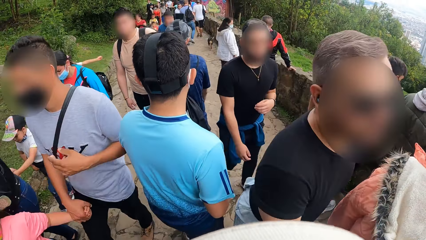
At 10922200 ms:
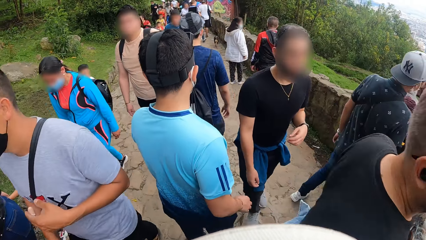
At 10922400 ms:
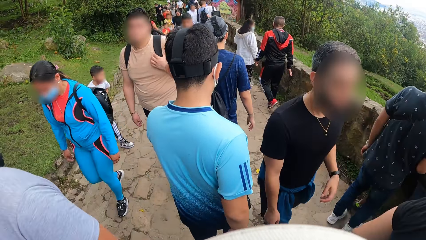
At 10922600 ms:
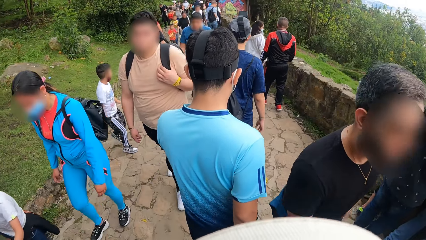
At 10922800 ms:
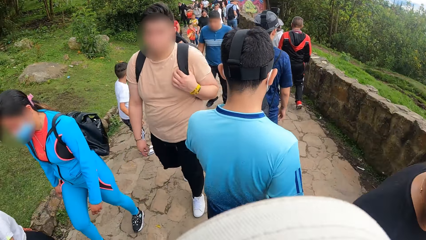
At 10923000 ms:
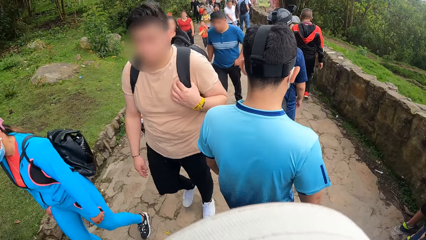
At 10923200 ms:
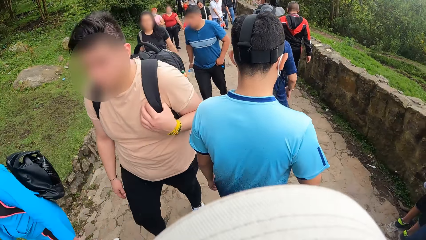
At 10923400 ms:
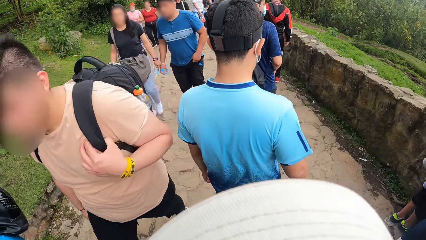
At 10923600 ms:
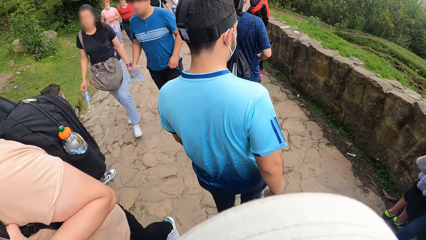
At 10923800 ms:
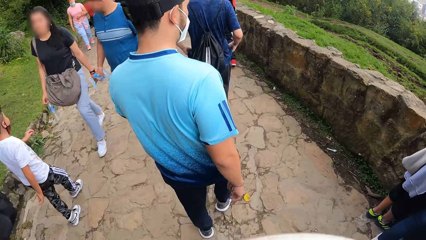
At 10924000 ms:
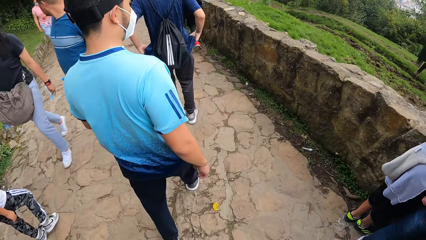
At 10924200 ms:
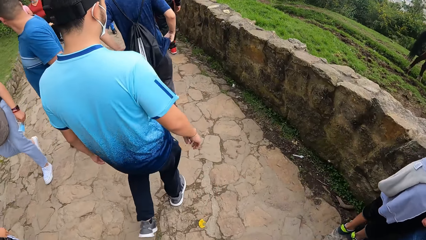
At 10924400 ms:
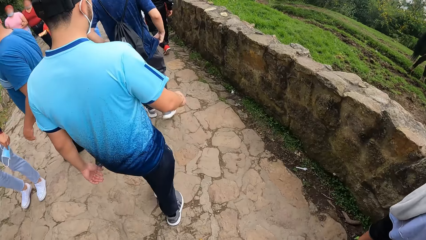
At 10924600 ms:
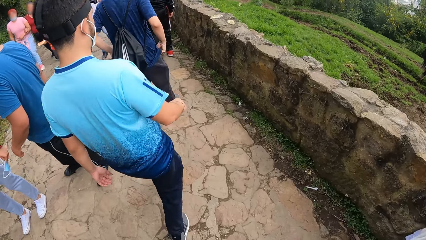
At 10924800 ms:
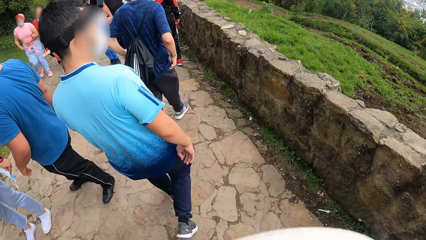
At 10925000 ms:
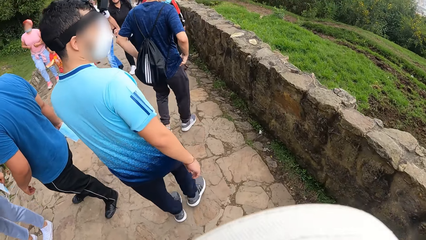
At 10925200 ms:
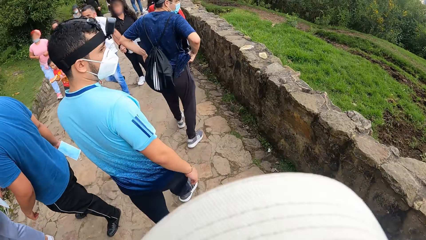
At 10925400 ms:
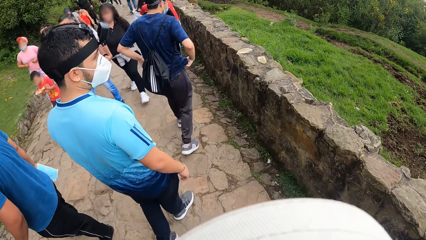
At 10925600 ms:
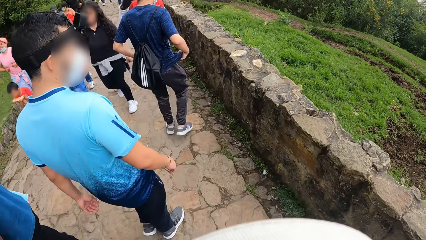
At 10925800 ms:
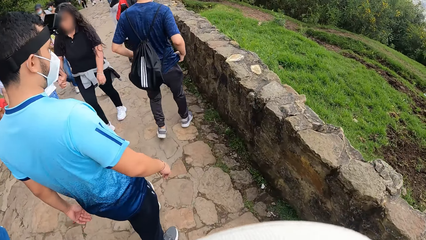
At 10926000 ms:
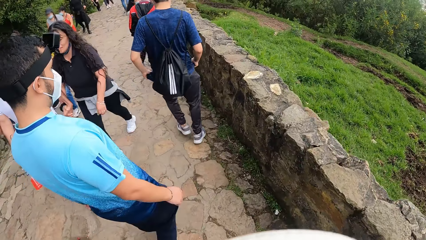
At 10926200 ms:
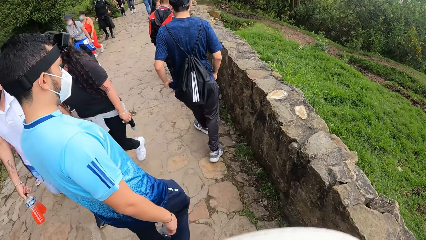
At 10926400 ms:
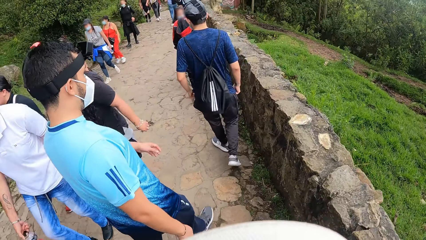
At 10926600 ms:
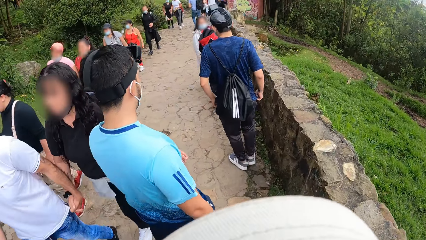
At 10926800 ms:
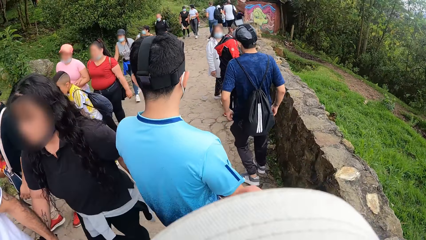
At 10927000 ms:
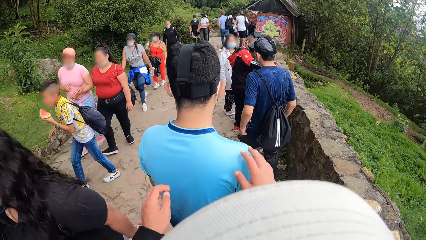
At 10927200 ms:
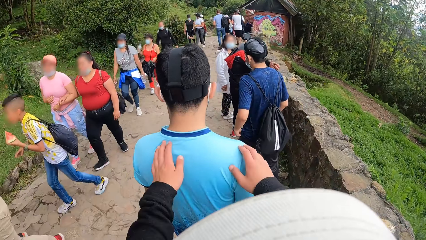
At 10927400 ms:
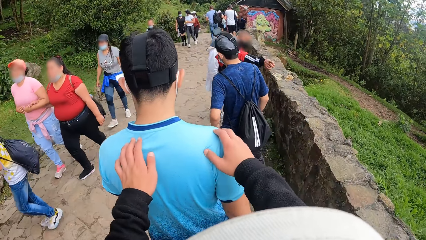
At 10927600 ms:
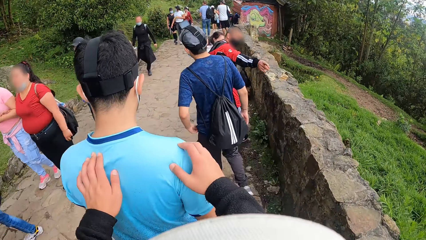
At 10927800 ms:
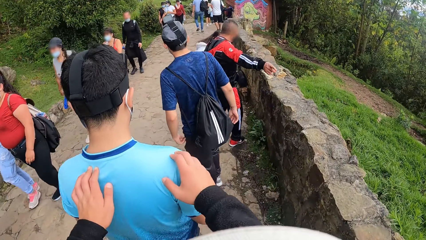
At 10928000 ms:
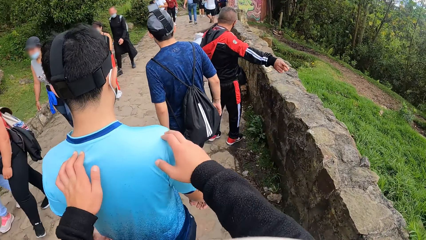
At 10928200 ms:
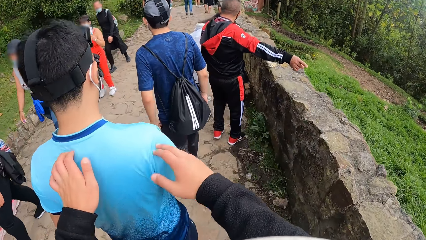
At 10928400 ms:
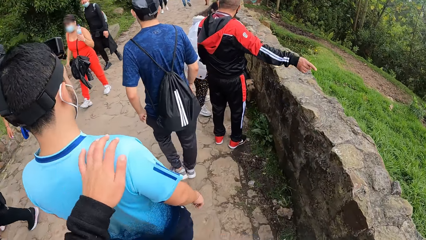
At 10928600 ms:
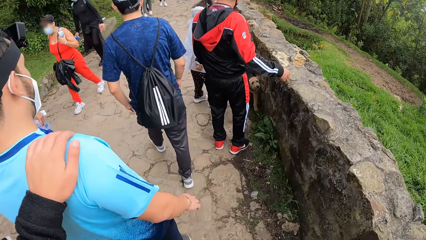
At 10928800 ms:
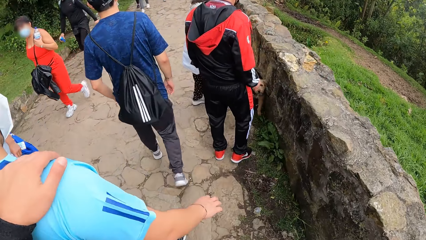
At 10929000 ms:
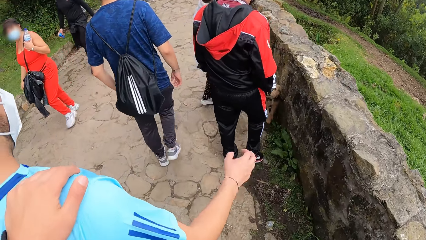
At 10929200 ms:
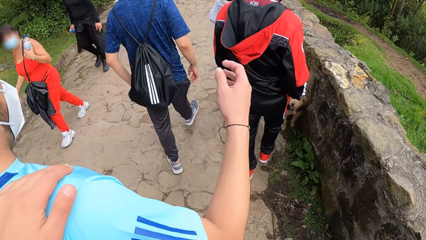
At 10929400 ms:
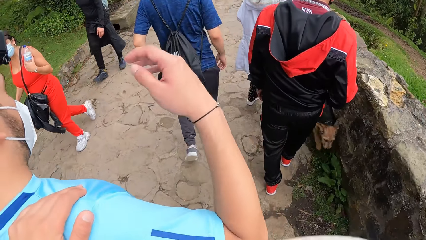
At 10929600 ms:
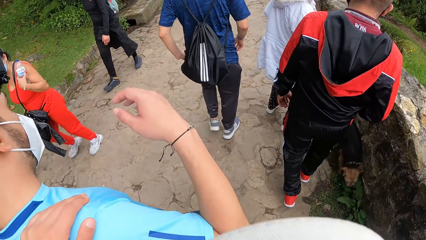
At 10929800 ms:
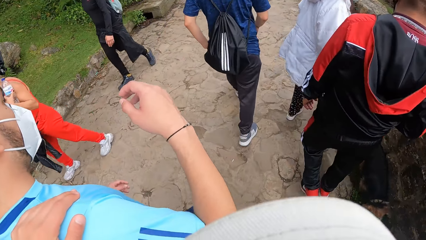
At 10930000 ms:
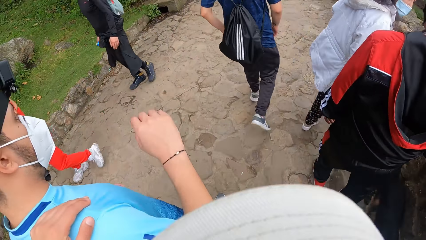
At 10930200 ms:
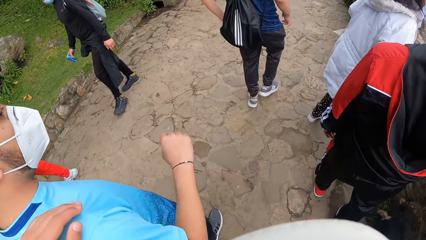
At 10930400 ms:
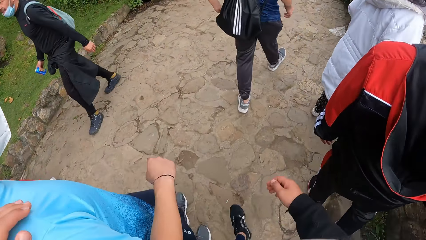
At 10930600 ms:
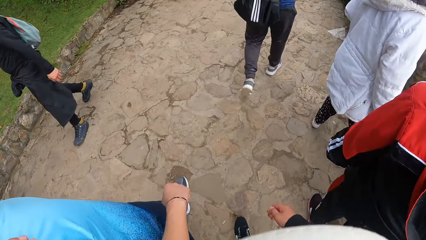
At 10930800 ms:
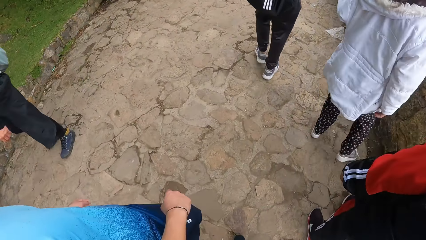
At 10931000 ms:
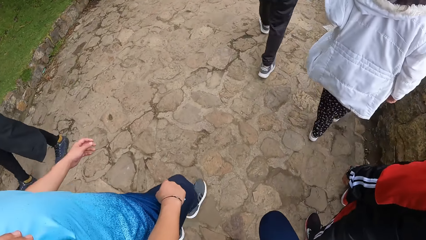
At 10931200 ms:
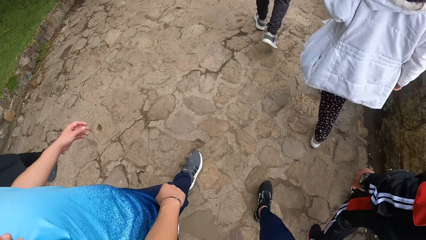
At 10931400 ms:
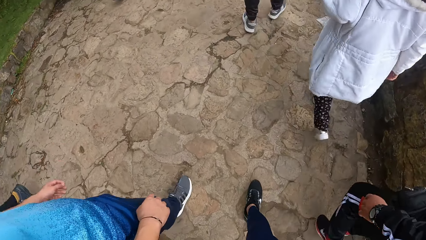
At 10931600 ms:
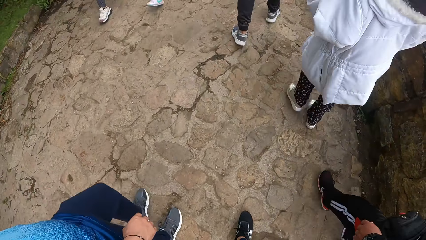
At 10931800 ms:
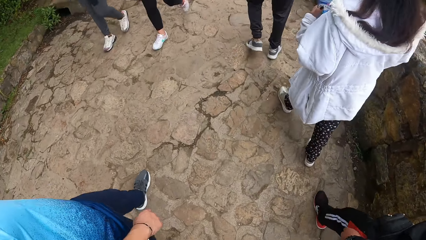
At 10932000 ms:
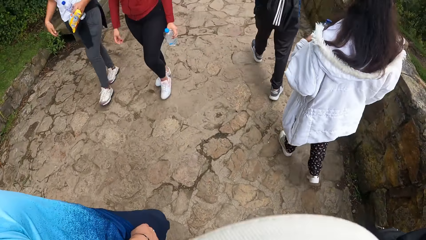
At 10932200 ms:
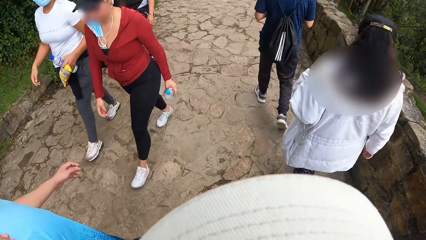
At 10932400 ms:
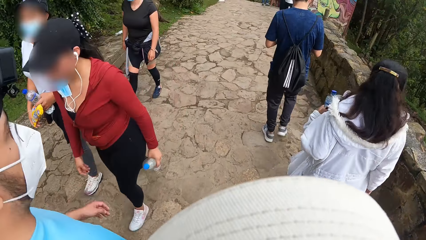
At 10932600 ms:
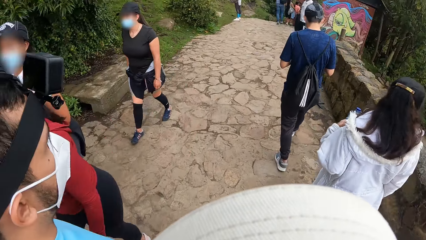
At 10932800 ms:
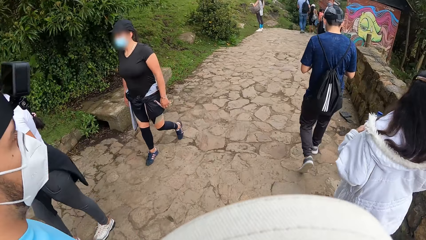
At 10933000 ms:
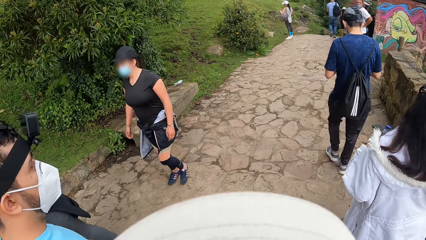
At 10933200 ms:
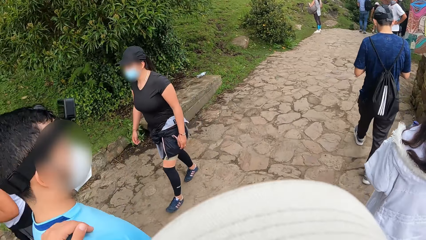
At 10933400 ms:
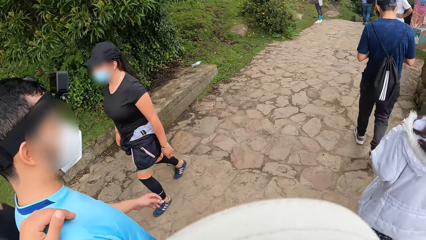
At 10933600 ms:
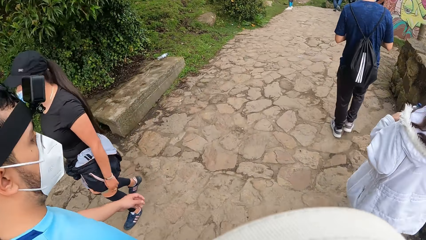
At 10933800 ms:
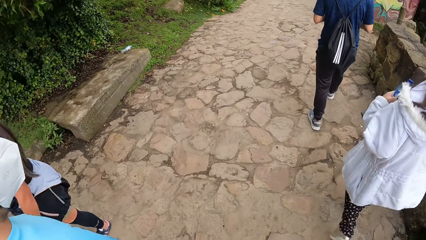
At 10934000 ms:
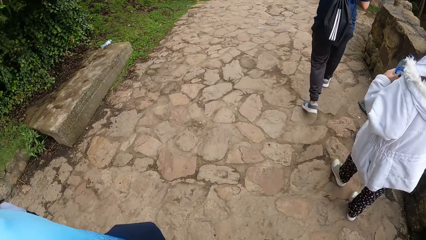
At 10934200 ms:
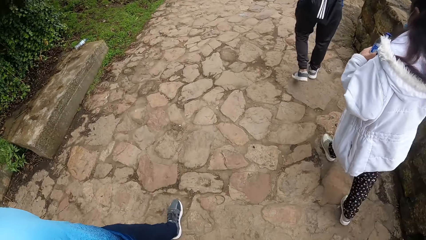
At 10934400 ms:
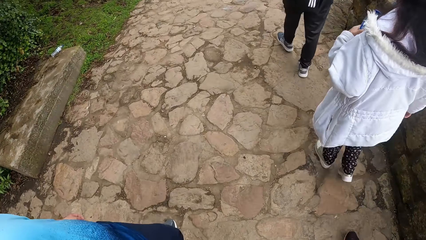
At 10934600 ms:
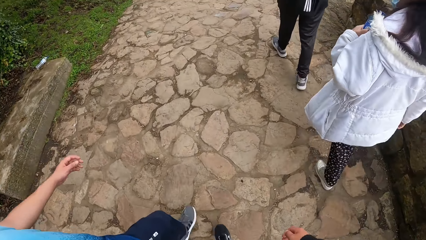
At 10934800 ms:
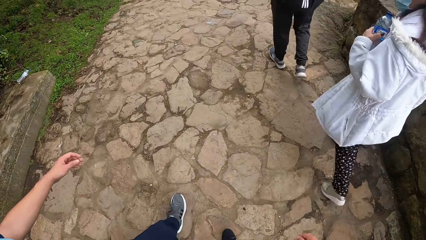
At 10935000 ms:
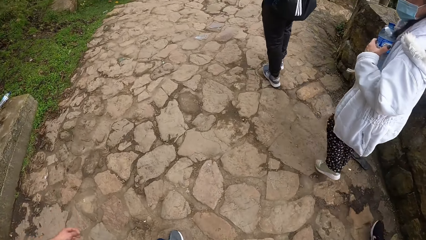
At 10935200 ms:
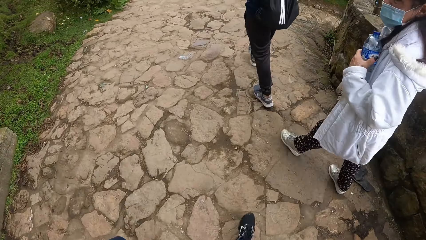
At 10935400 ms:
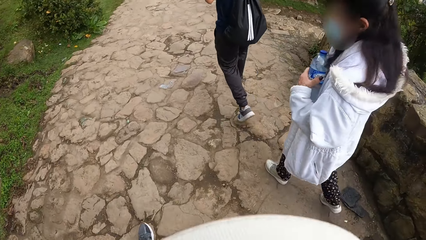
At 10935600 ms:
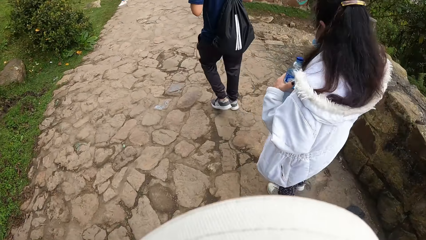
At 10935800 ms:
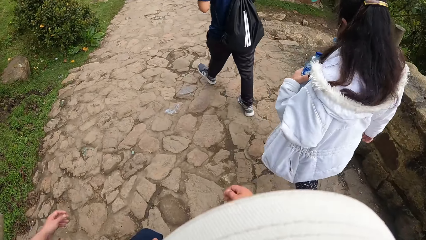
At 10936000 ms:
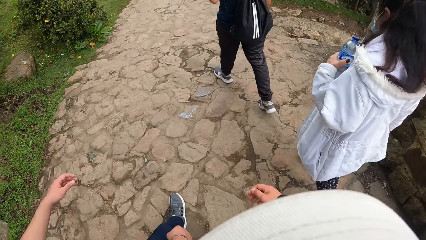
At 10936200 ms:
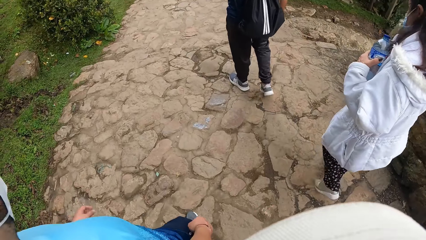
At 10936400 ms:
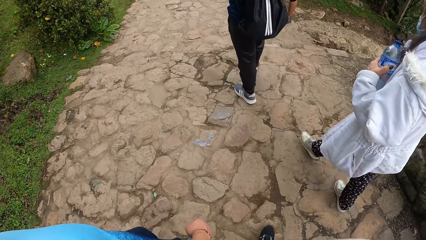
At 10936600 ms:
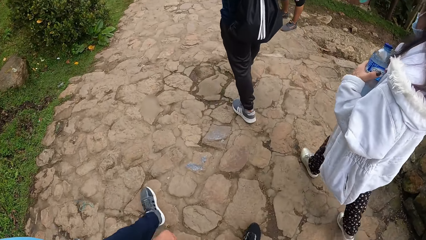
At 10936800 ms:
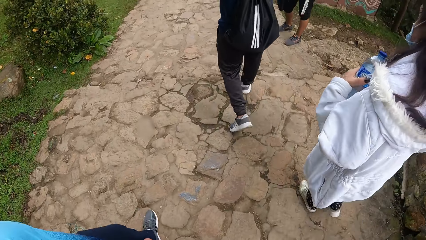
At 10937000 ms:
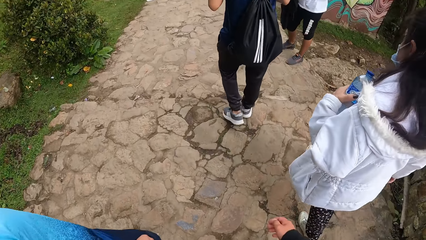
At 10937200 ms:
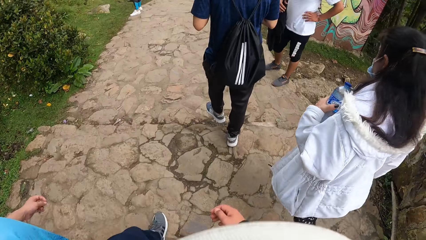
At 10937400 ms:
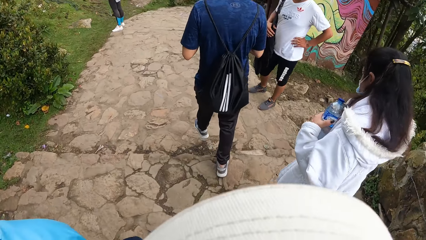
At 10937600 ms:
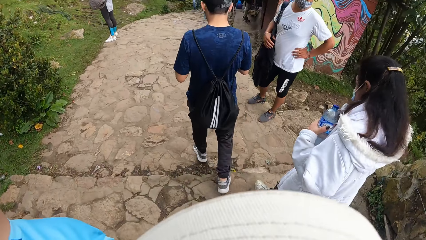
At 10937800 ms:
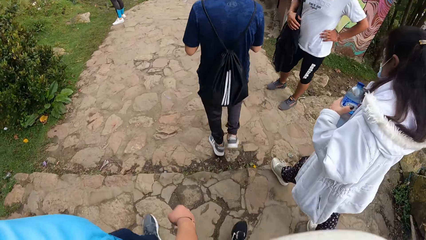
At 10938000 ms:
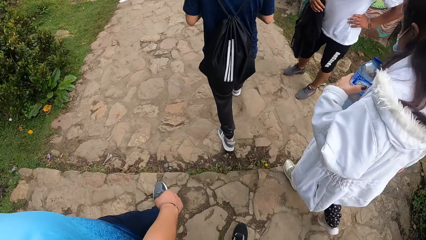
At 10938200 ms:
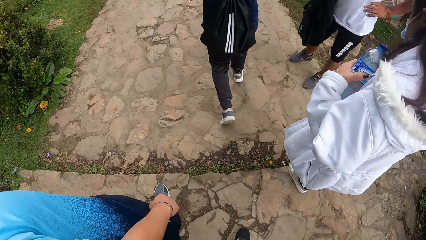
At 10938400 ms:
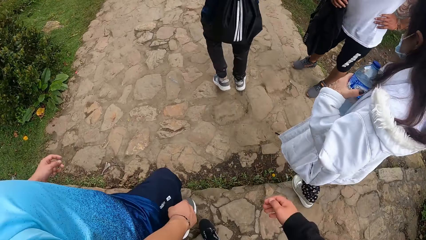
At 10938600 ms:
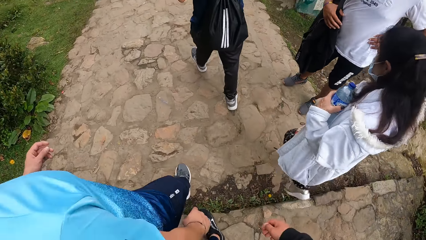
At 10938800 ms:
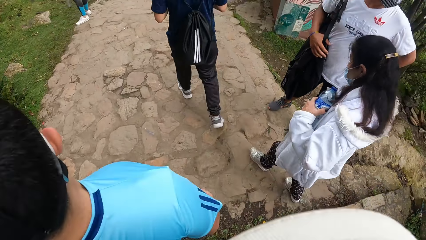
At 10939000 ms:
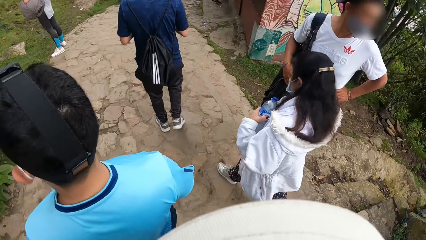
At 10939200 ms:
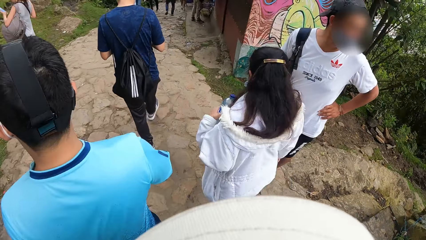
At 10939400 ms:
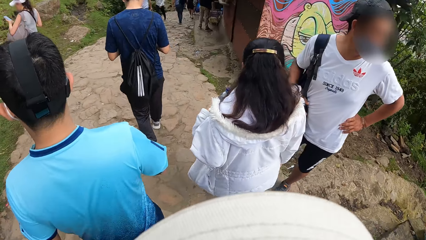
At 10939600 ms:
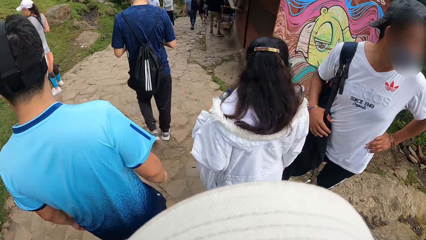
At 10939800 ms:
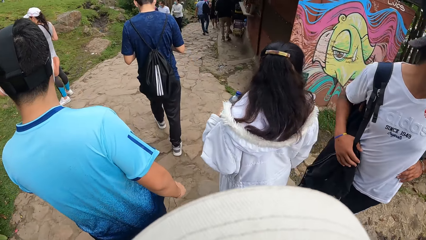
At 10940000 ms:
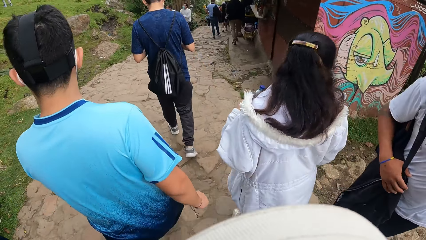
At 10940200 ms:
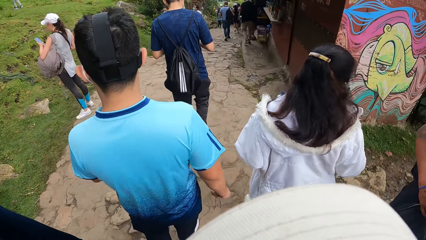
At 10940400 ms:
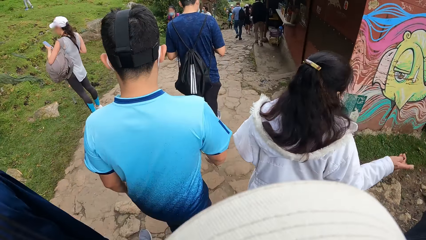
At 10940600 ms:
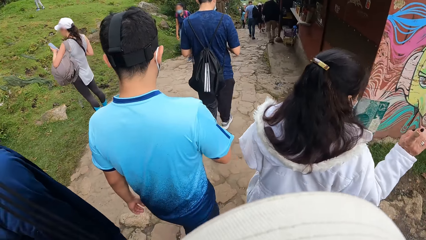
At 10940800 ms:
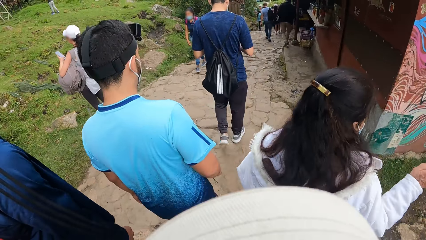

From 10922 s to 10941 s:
A person straightens a trouser. The person hikes down the mountain. The camera wearer places his hands on the shoulder of a man. He hikes down the mountain. He places his left hand on the shoulder of the man. The man straightens a hand. The man hikes down the mountain.
